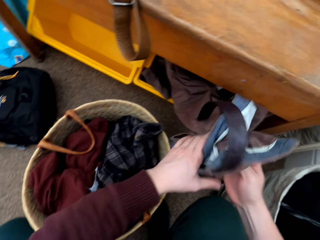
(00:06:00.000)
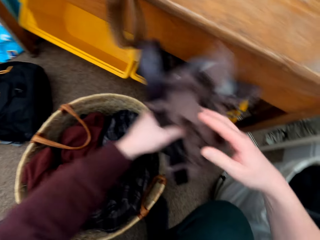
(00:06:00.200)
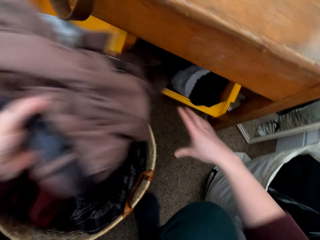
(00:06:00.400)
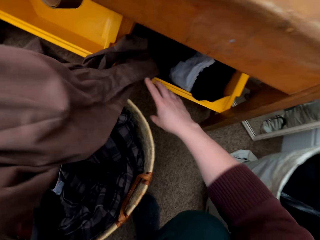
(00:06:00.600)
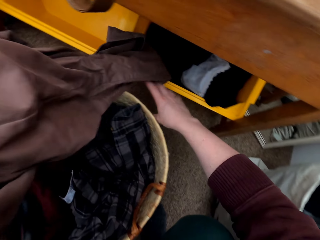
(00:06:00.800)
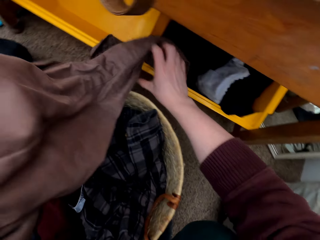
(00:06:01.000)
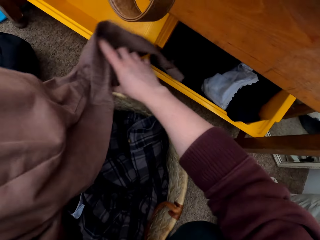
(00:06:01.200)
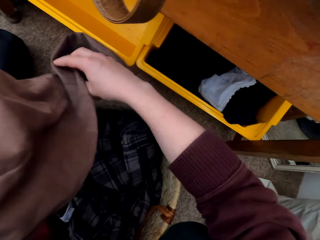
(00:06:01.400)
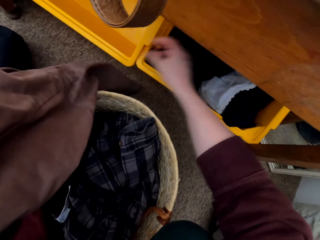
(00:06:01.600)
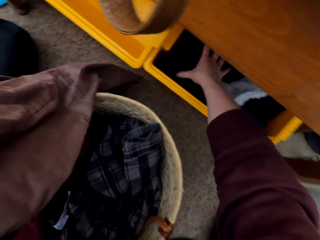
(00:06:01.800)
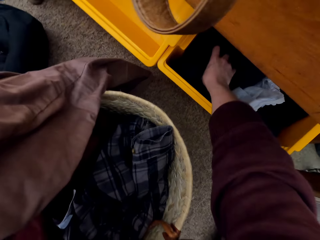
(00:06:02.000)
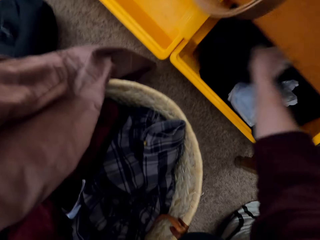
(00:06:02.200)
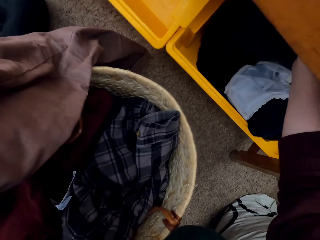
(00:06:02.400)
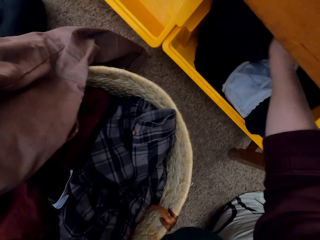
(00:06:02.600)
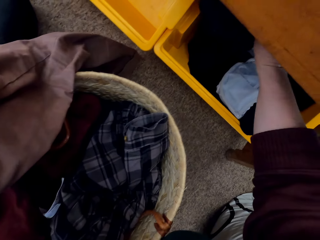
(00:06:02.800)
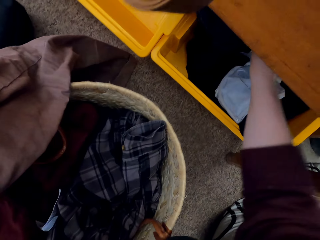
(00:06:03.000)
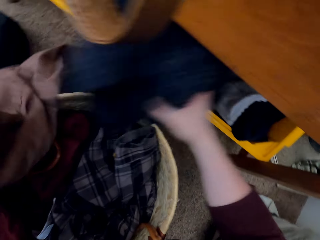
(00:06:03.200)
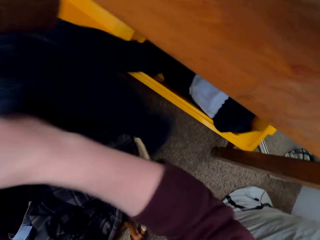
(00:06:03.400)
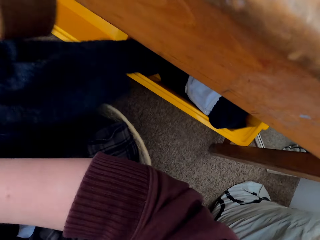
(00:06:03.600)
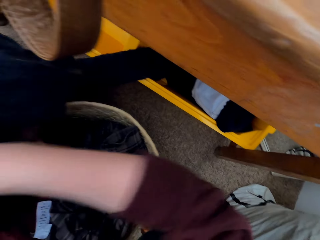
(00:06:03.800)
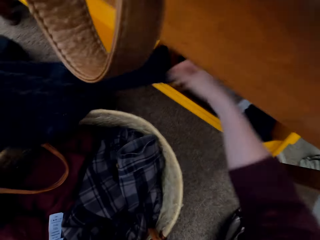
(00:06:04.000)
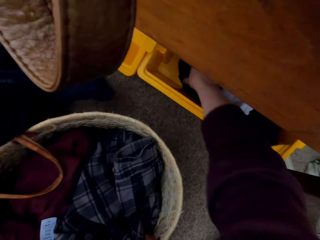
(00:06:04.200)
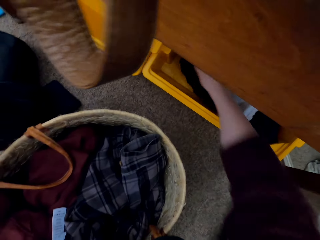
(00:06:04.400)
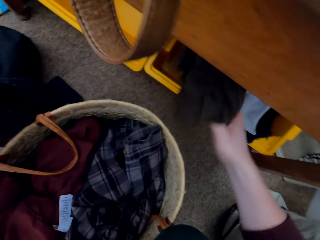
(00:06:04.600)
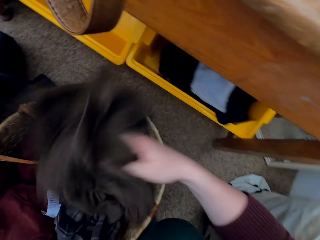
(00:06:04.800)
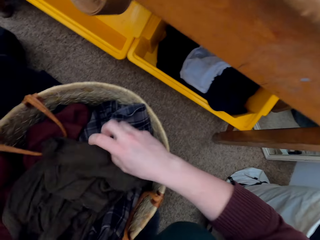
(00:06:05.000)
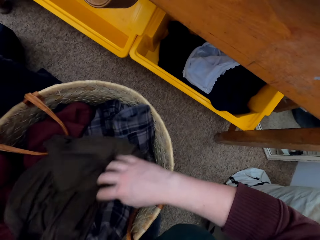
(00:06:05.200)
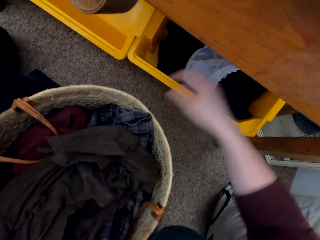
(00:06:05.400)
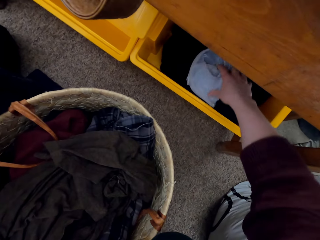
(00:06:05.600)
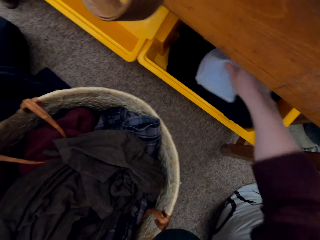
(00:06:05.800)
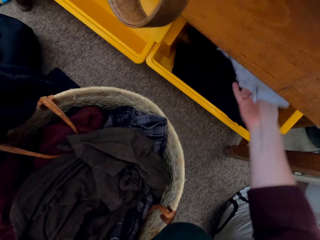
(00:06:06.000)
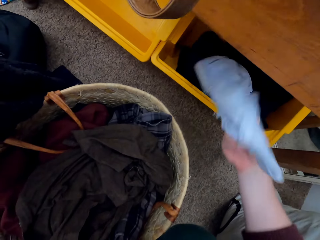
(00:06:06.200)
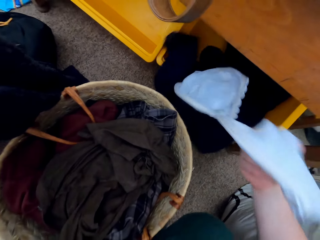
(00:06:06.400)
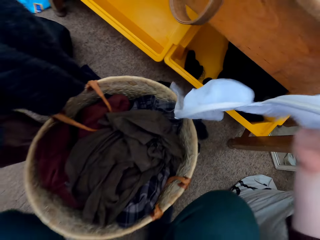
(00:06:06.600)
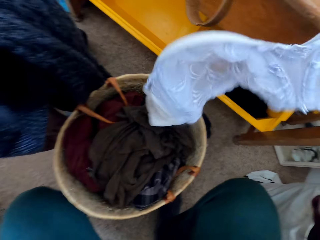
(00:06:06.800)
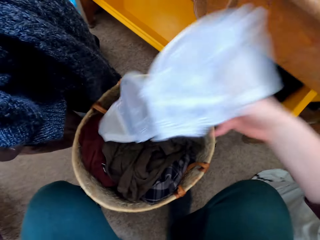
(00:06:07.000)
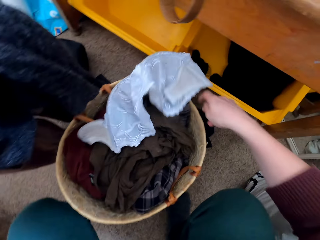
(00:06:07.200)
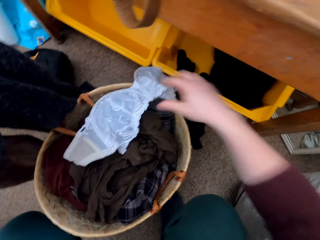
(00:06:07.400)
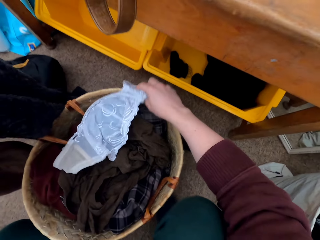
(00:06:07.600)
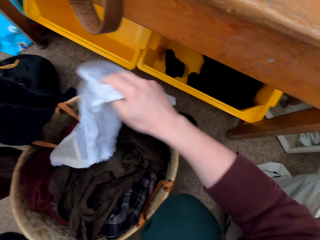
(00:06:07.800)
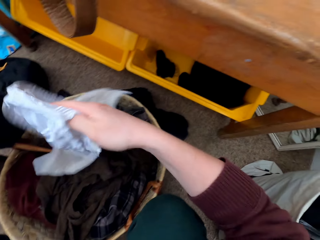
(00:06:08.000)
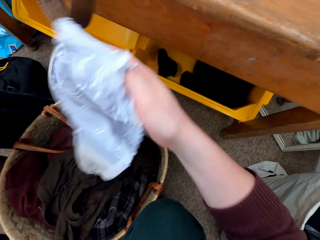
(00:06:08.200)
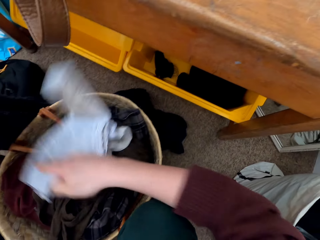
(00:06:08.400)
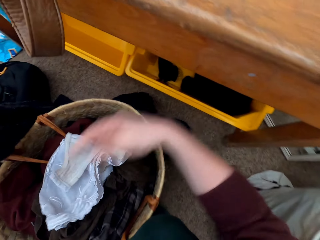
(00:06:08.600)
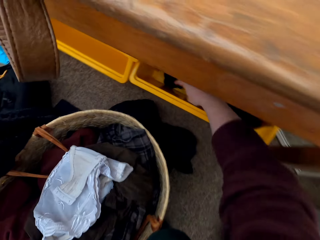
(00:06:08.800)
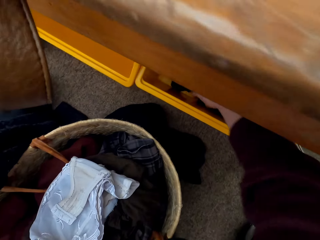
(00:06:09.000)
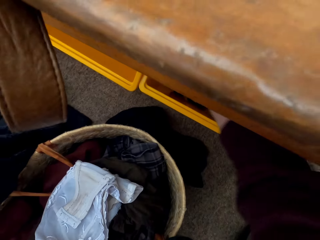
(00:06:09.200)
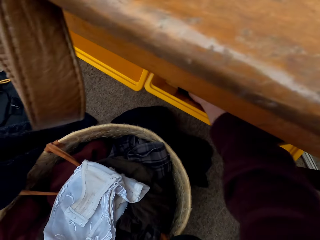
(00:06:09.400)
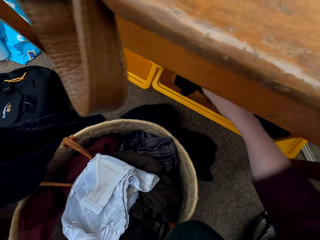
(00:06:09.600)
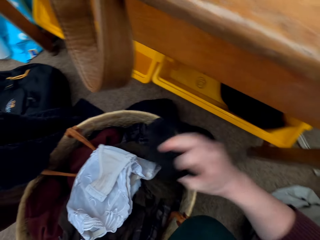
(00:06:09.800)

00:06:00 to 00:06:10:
The camera wearer puts the clothes in the basket. They take more clothes under the table. They put the clothes in the basket.

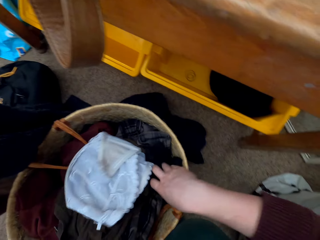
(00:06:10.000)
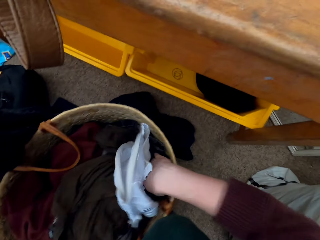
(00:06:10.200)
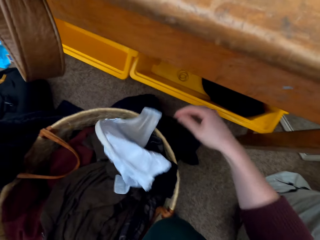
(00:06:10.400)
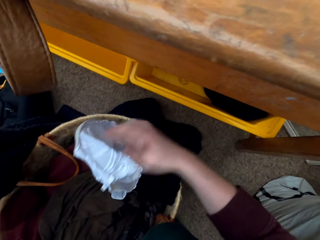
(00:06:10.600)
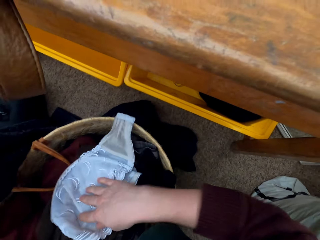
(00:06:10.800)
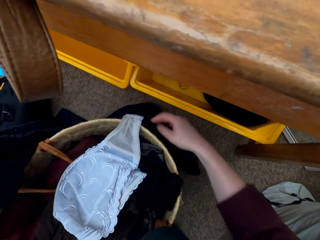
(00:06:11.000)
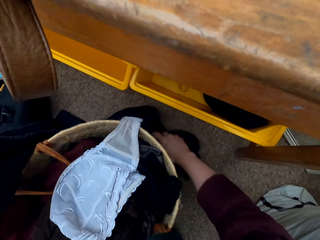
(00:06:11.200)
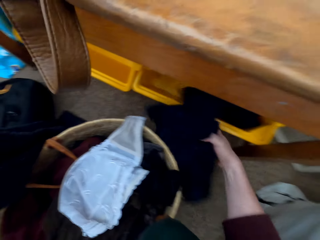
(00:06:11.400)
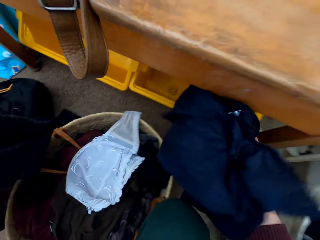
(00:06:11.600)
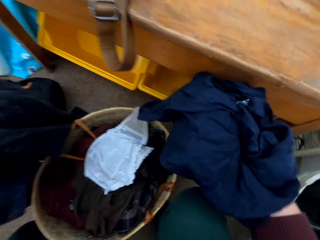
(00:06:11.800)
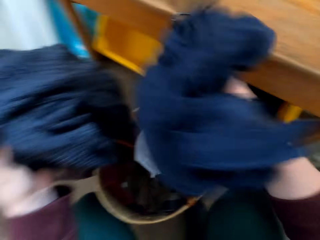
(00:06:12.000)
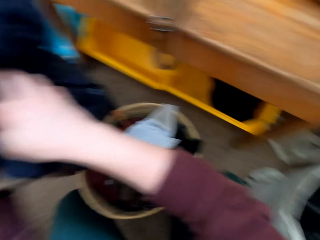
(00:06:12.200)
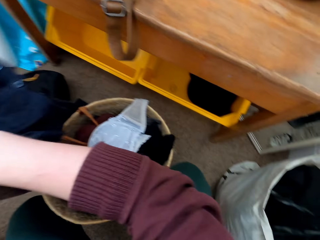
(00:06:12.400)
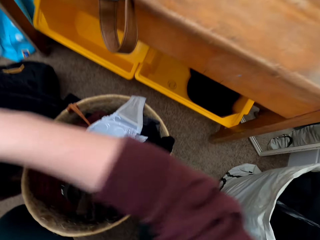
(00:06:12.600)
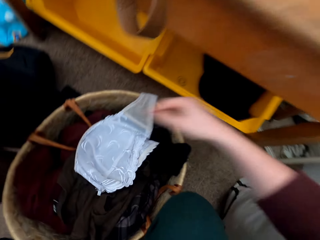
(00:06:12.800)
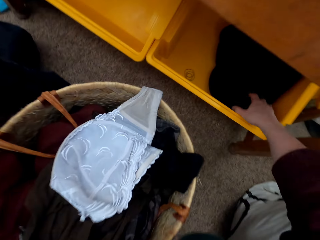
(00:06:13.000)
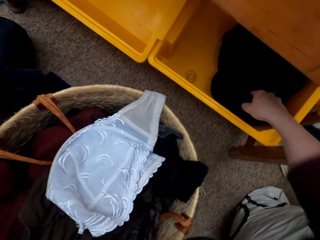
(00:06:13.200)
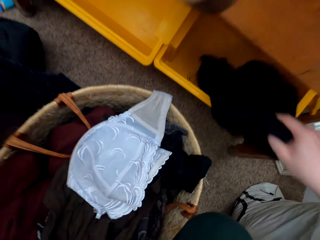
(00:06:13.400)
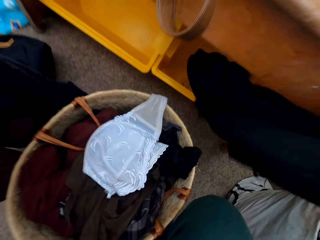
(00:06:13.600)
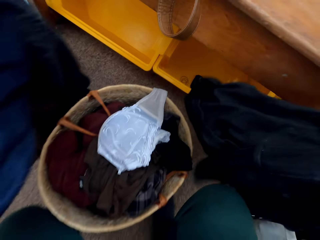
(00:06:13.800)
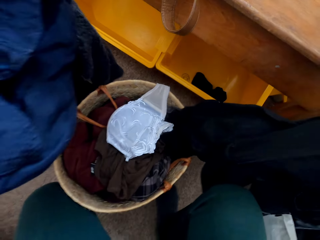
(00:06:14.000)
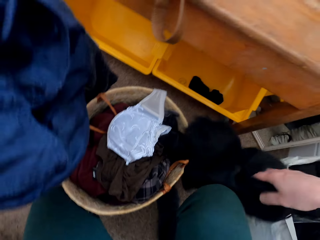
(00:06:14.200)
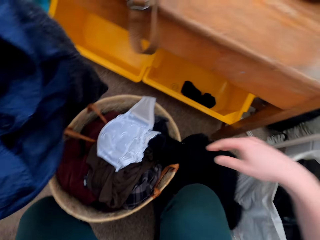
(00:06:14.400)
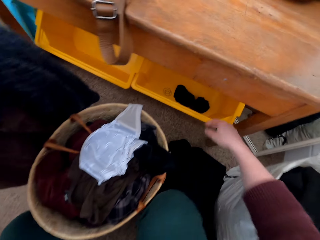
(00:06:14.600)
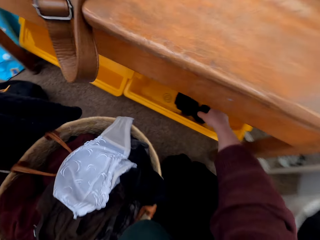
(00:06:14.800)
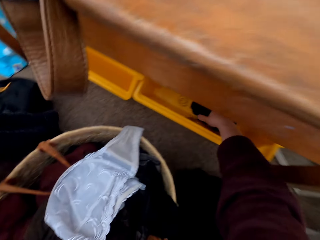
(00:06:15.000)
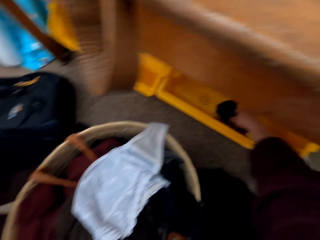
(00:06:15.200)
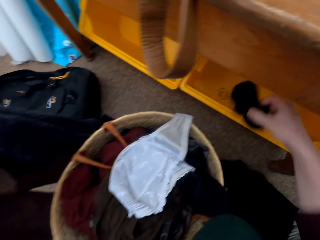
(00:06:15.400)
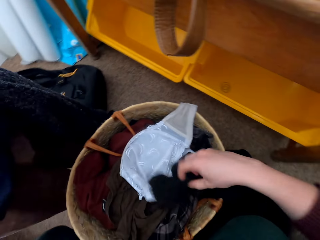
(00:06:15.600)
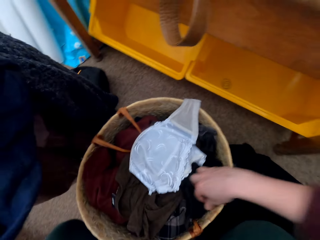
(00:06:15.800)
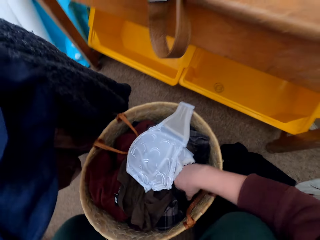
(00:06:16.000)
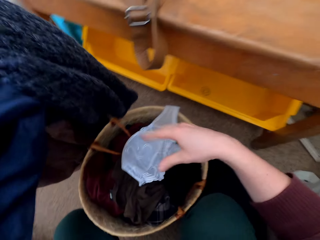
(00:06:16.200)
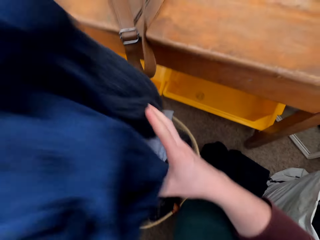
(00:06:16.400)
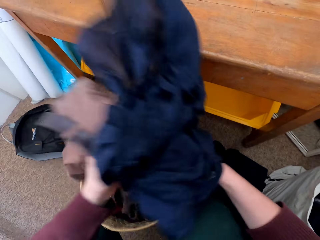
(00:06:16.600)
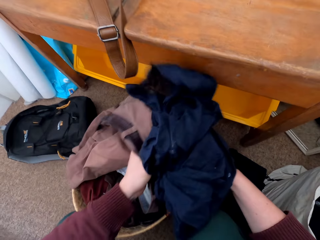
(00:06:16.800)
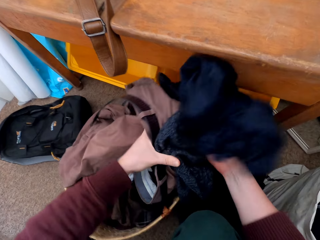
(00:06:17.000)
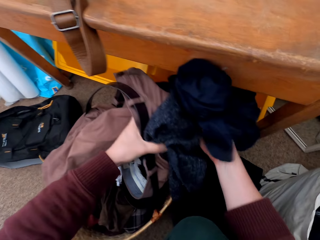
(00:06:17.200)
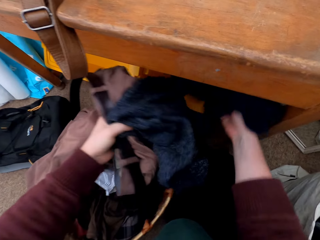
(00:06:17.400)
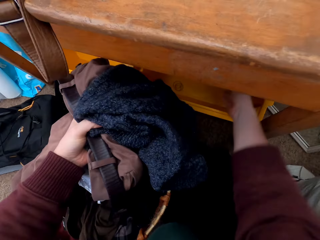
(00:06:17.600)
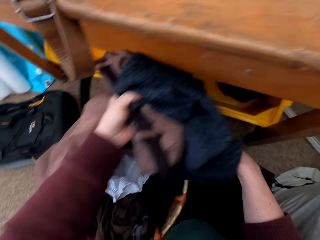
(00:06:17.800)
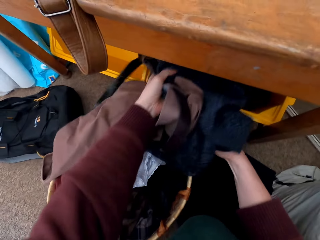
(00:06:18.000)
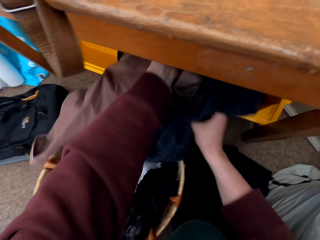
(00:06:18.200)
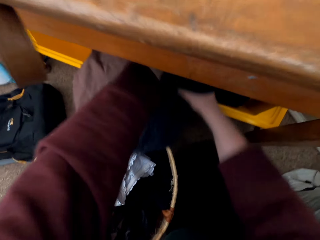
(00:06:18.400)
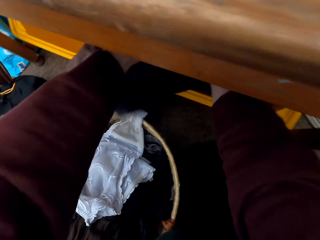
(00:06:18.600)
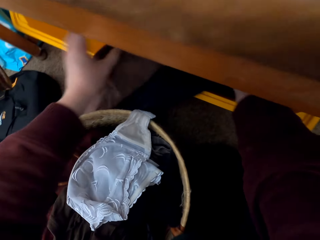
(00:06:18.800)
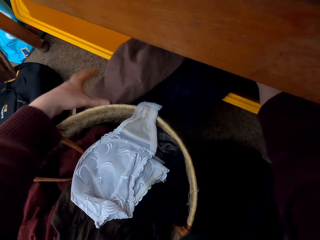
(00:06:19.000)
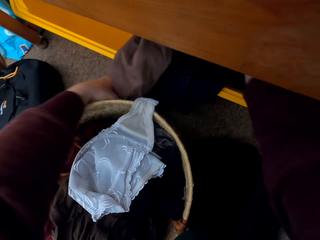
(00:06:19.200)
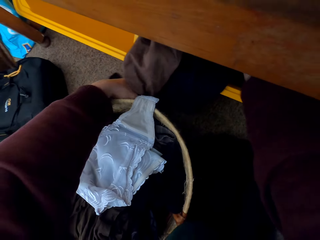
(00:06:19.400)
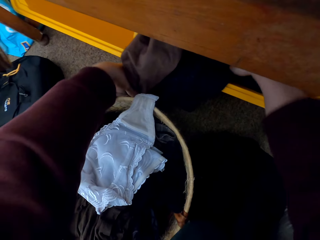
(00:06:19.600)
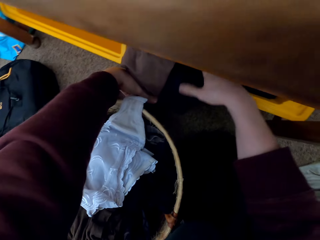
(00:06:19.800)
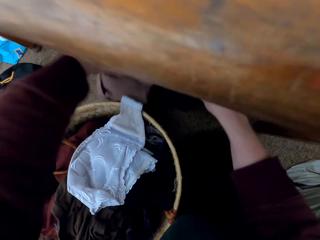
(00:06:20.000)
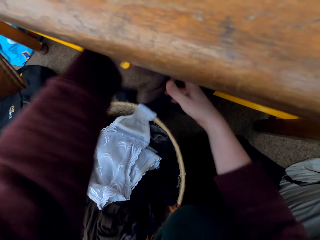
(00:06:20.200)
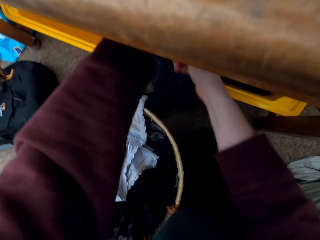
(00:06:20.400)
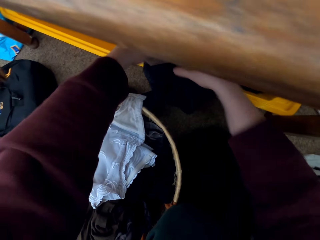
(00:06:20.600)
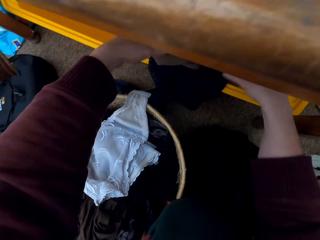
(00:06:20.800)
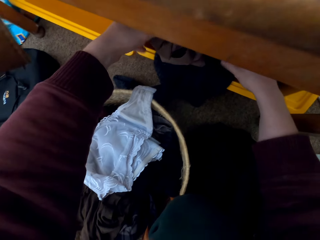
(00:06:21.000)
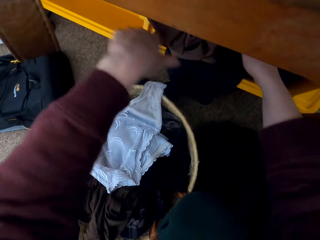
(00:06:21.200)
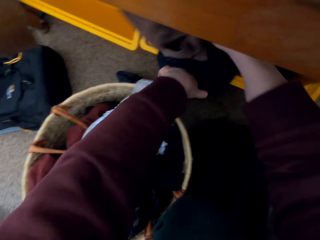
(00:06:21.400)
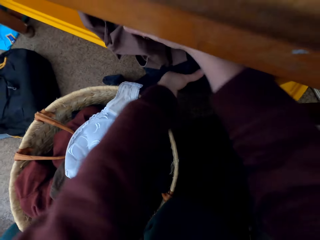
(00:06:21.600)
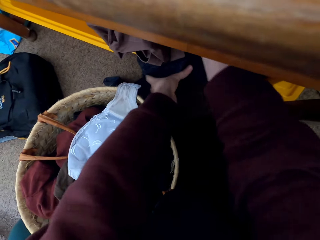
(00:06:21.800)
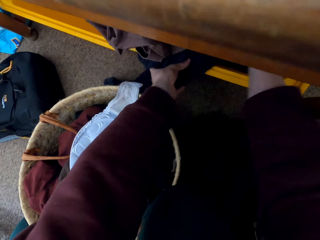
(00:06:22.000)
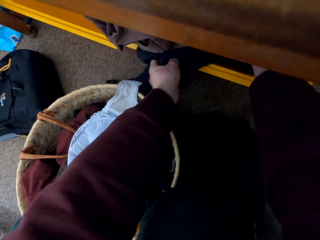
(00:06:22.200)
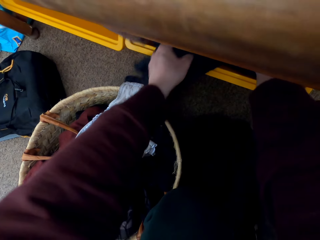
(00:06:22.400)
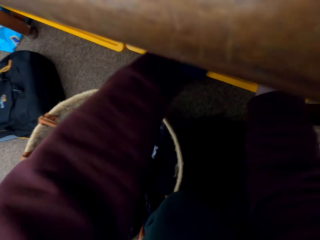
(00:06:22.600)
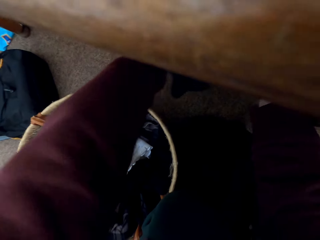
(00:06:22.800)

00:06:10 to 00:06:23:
The camera wearer puts more clothes in the basket. They take other clothes from the floor. They hold the clothes with the other hand. They take more clothes under the table. They put the clothes on the floor. They take more clothes under the table. They put the clothes in the basket. They put the other clothes in the bucket under the study table.
